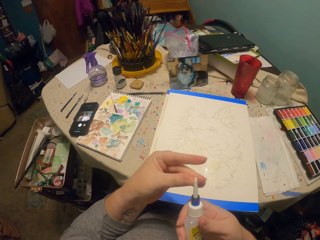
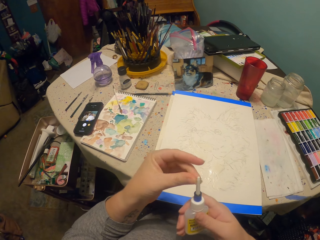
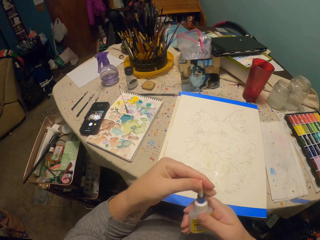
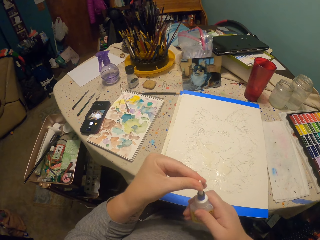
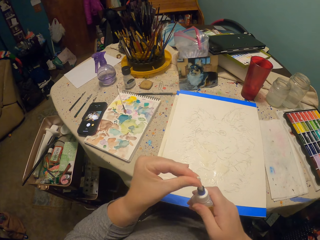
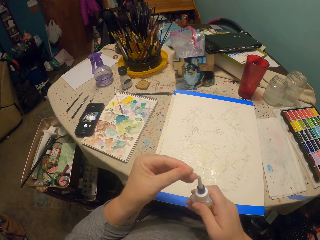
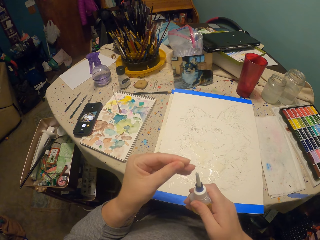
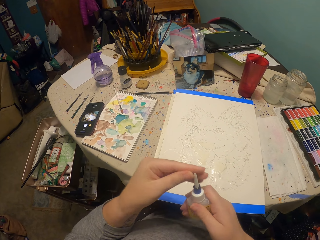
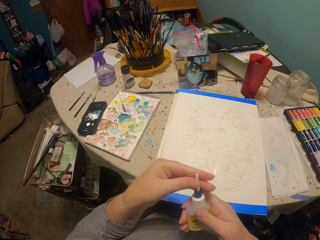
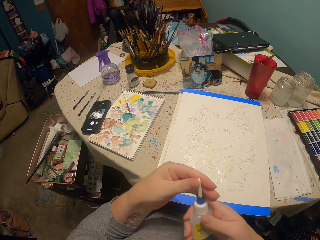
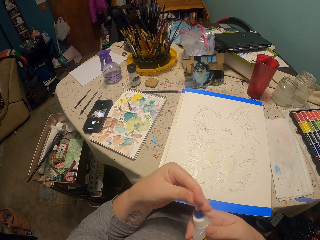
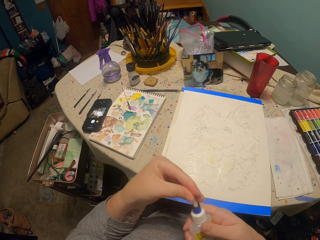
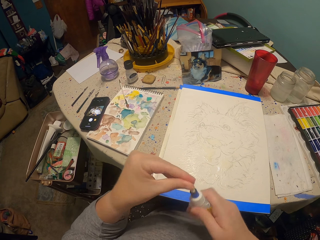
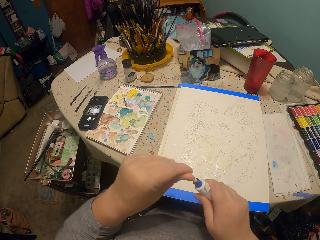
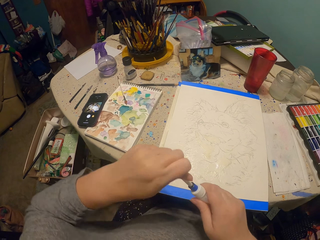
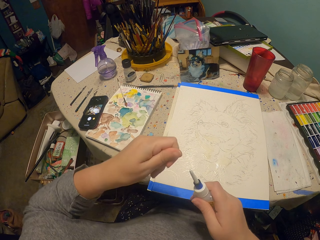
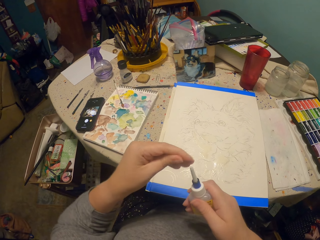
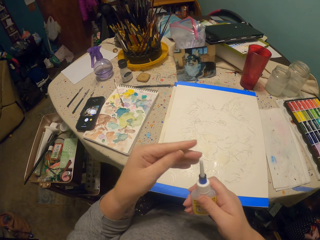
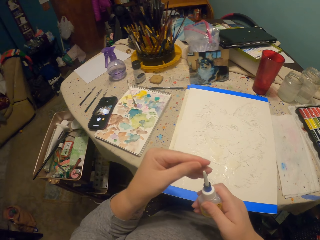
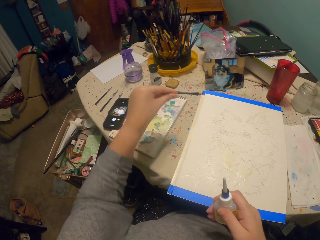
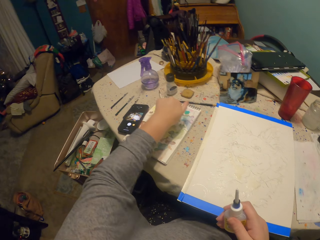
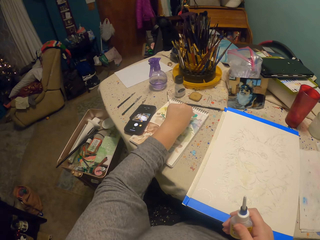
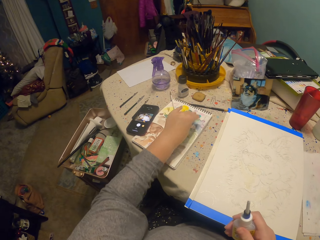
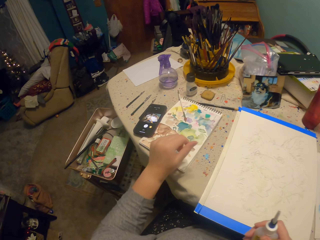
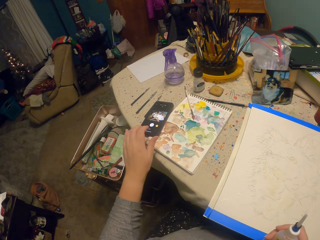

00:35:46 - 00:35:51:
The camera wearer wipes the paint bottle.
